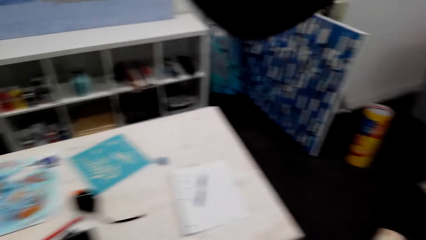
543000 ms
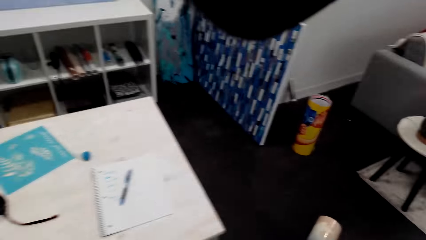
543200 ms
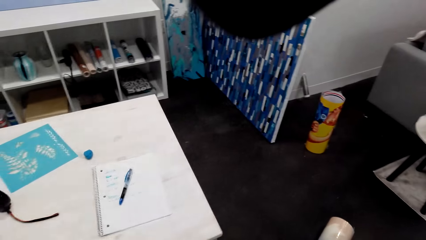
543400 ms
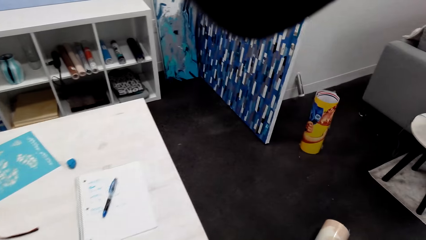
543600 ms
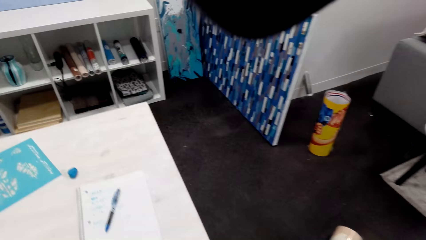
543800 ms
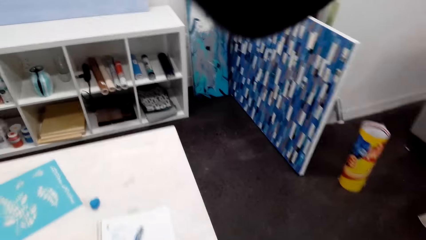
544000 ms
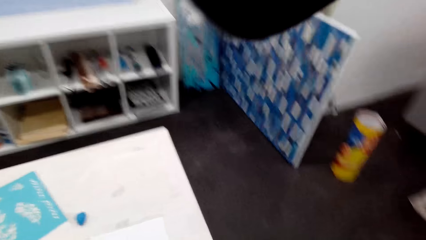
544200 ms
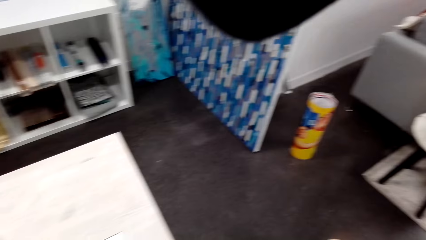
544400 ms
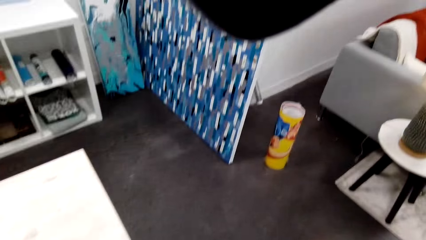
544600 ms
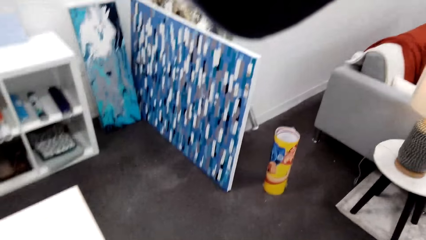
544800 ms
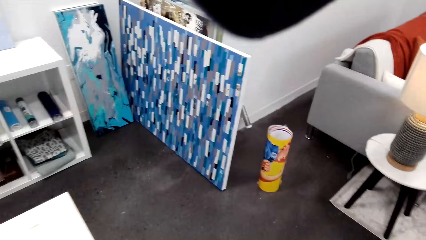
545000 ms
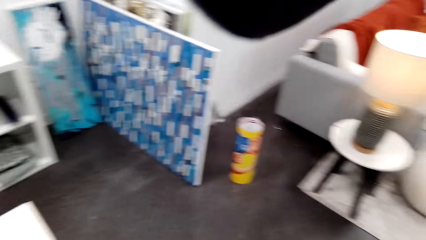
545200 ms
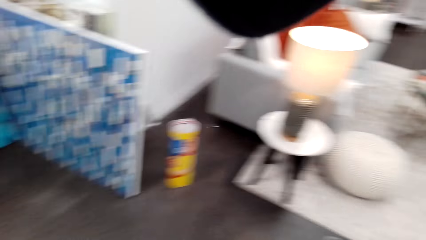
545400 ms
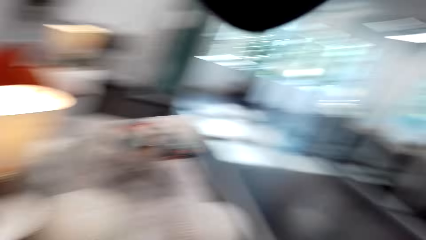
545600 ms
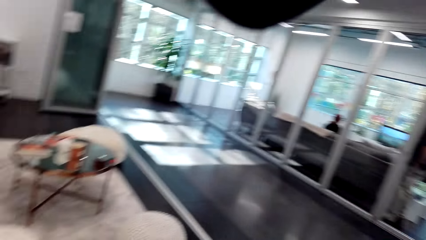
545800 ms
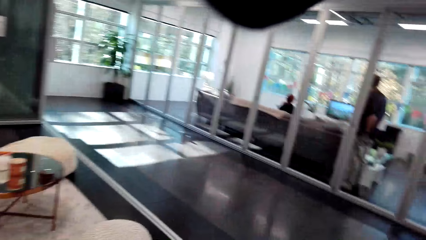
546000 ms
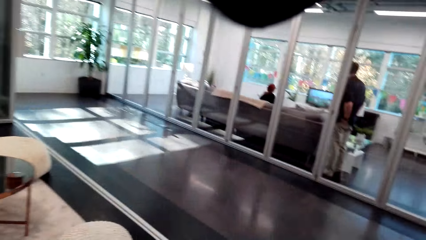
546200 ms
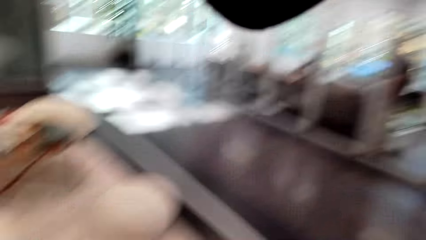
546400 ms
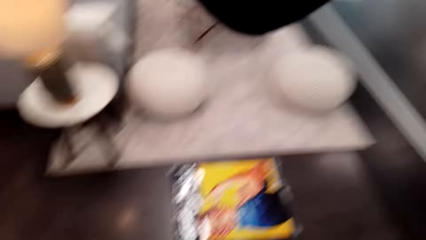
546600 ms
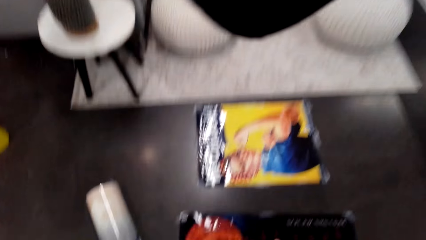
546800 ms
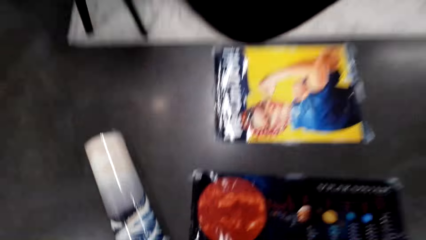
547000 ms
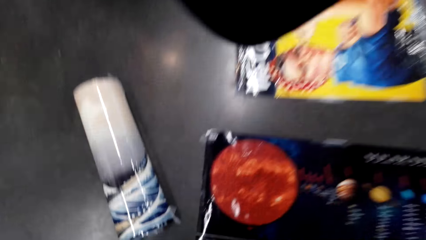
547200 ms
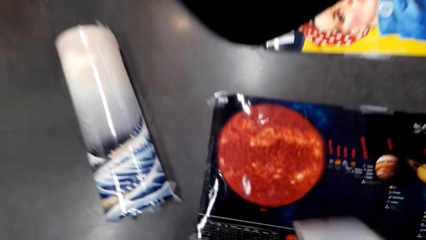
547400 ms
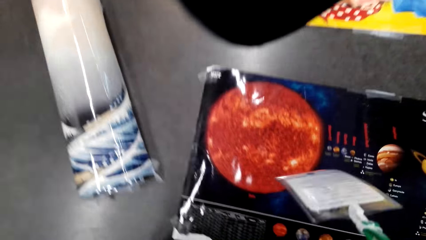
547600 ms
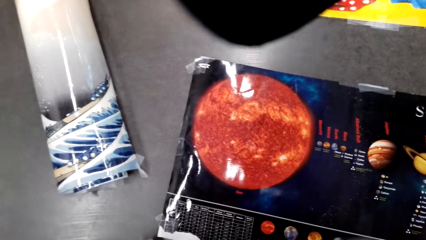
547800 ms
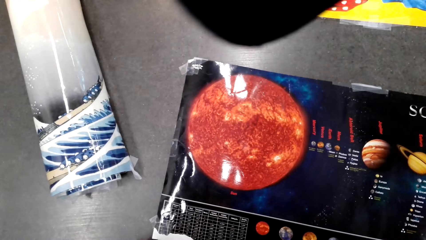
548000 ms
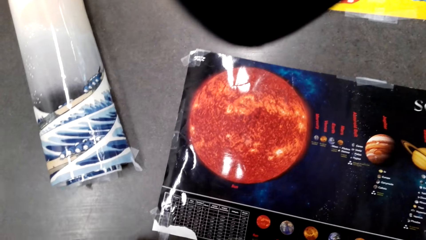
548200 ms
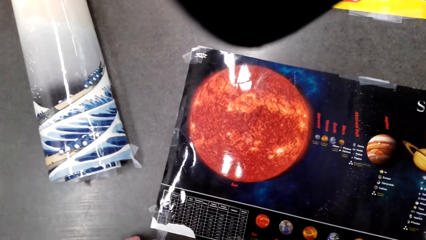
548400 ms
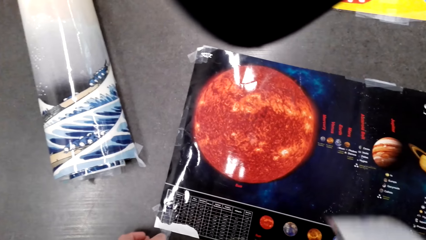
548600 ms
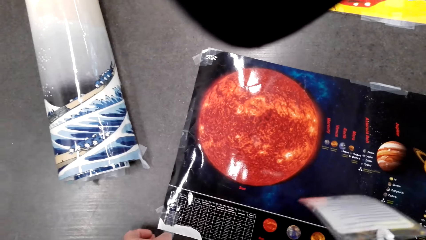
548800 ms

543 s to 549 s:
The camera wearer walks around. They look around. They look at the poster.

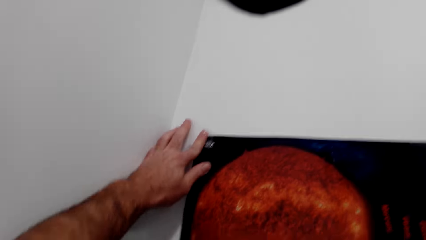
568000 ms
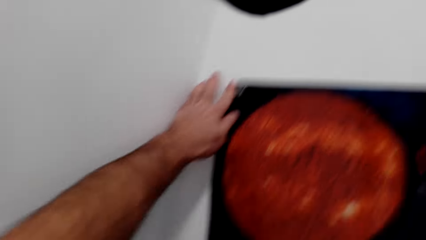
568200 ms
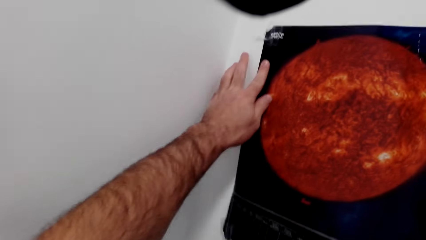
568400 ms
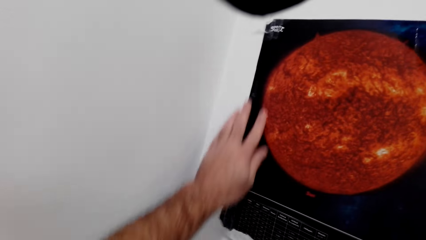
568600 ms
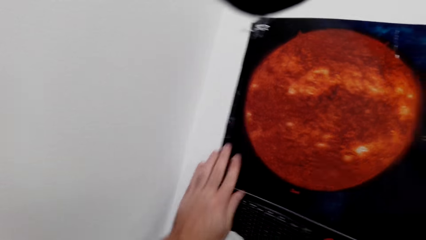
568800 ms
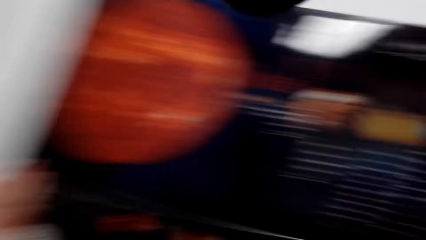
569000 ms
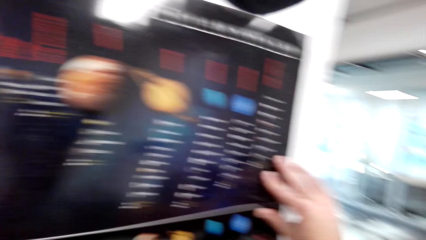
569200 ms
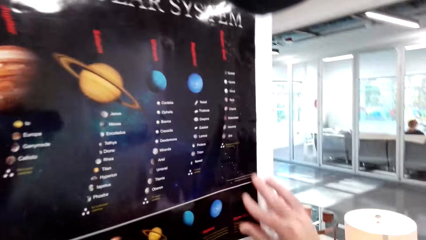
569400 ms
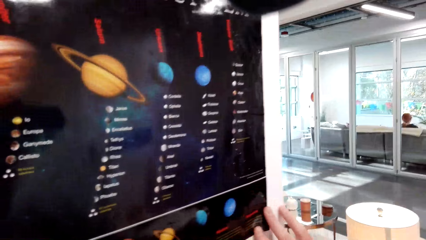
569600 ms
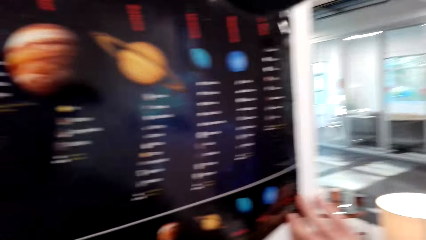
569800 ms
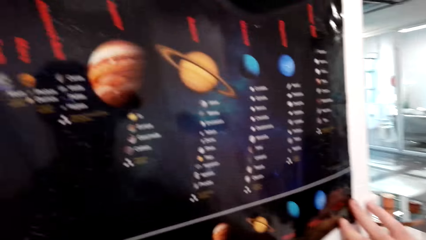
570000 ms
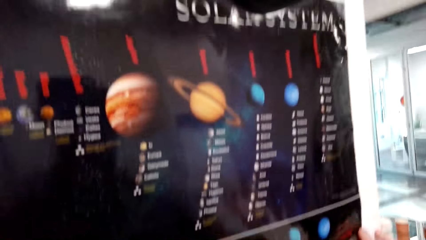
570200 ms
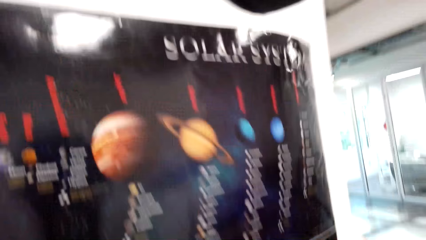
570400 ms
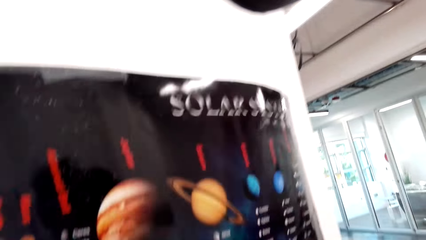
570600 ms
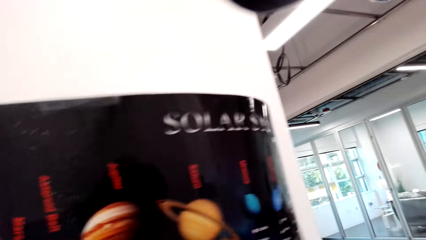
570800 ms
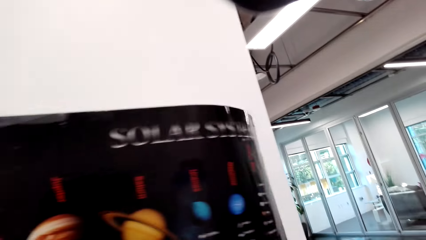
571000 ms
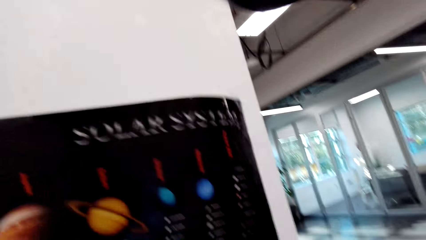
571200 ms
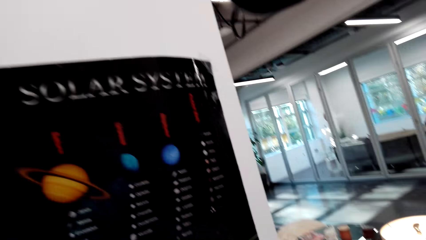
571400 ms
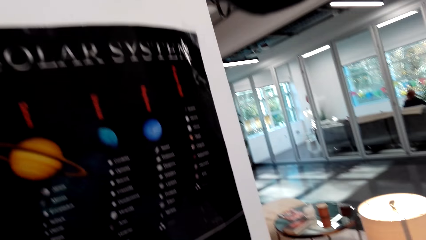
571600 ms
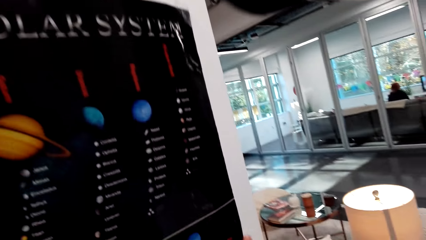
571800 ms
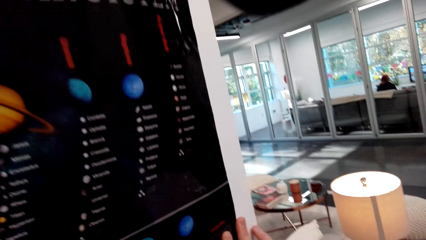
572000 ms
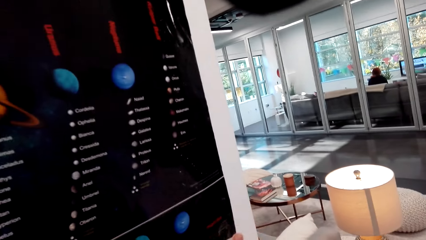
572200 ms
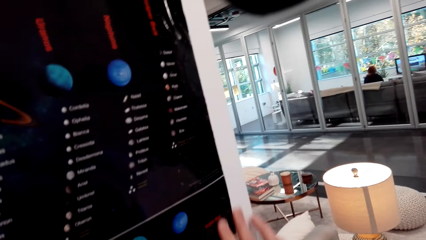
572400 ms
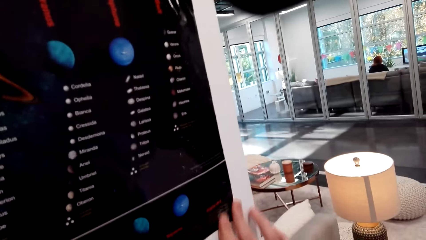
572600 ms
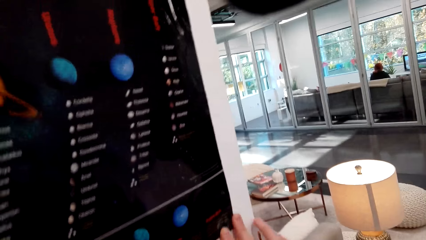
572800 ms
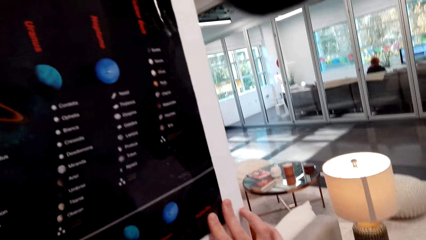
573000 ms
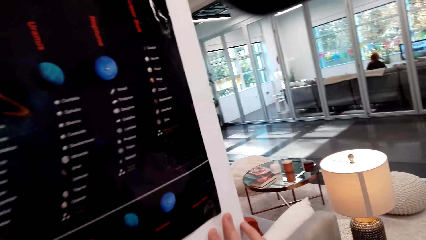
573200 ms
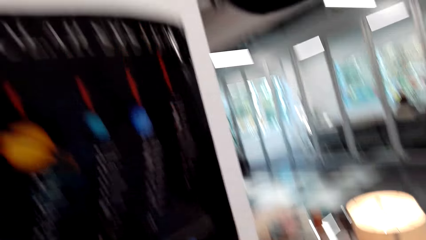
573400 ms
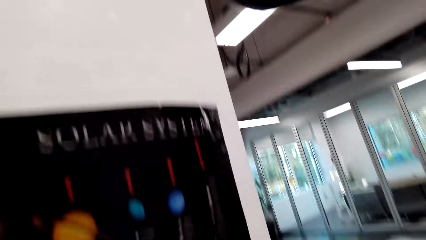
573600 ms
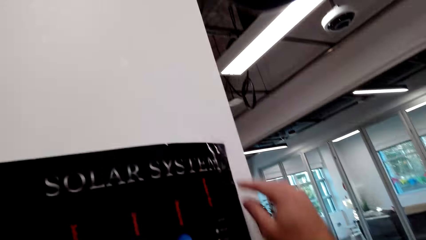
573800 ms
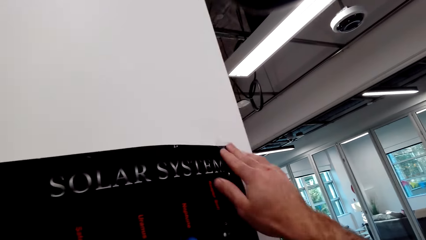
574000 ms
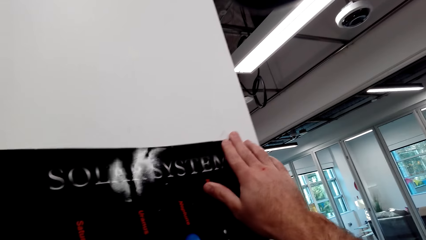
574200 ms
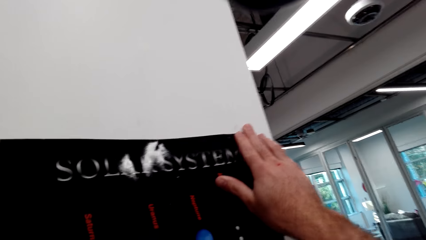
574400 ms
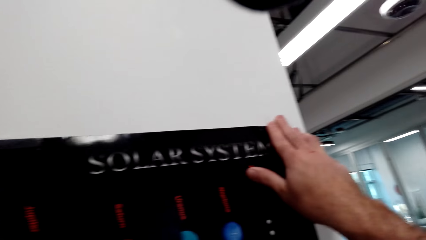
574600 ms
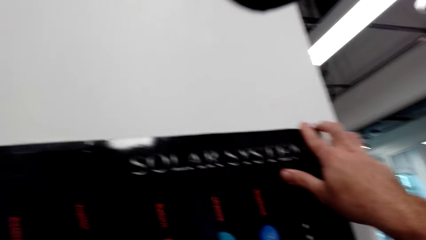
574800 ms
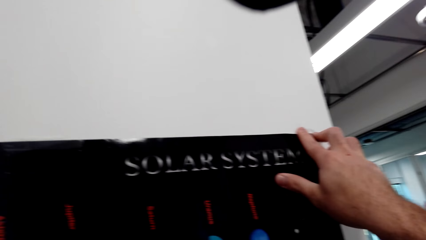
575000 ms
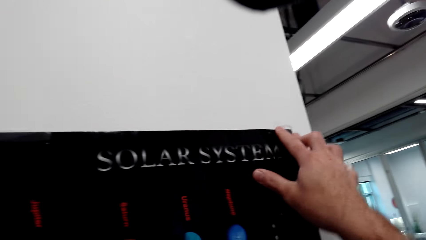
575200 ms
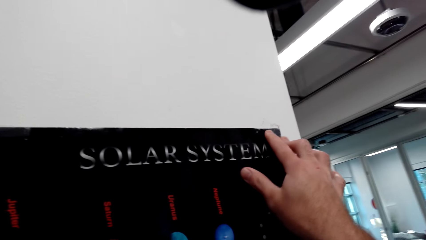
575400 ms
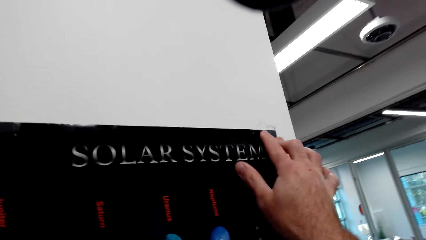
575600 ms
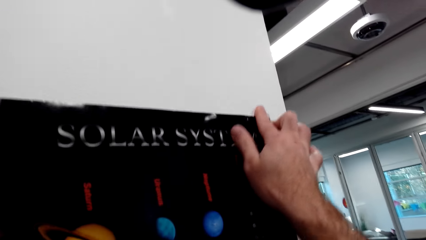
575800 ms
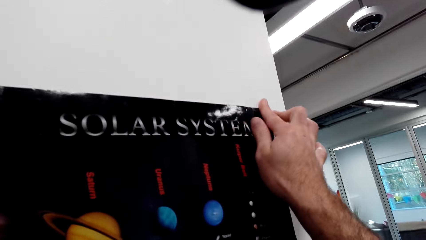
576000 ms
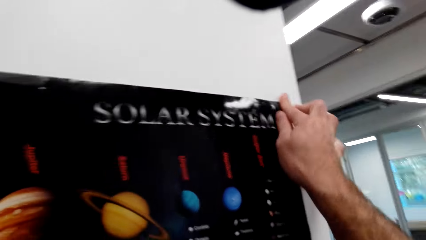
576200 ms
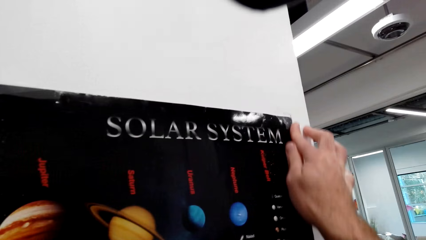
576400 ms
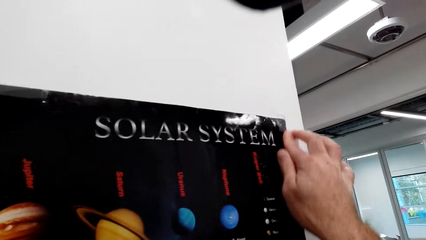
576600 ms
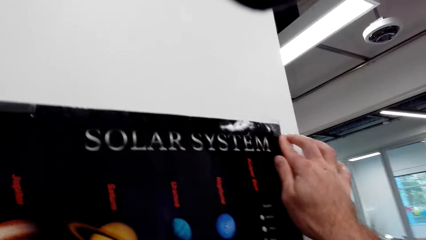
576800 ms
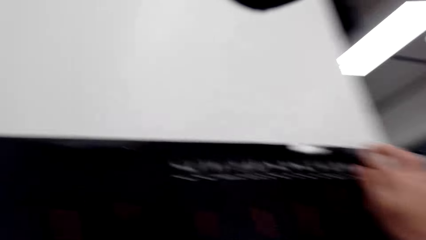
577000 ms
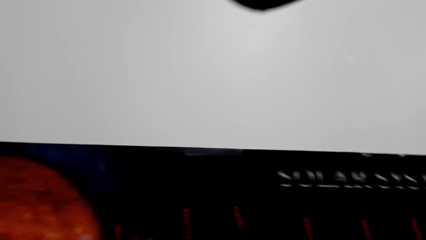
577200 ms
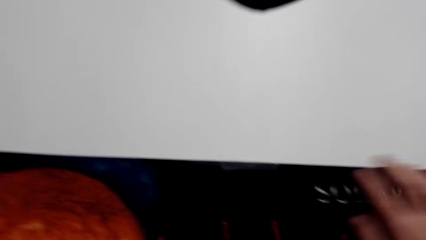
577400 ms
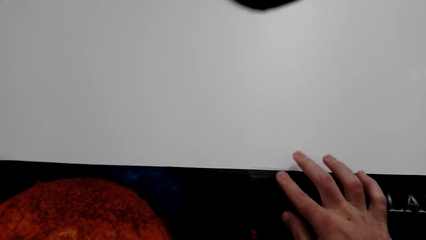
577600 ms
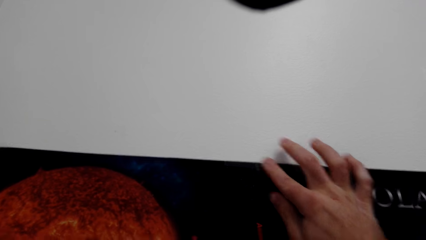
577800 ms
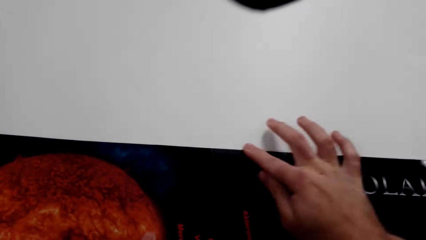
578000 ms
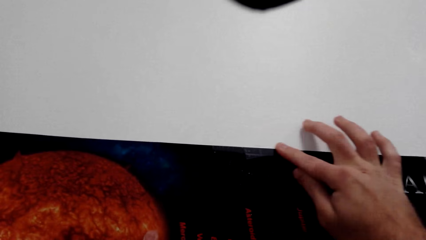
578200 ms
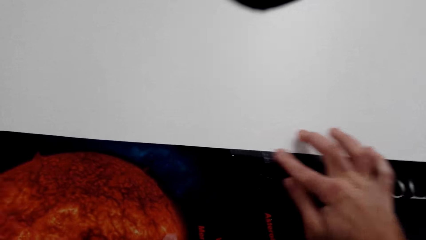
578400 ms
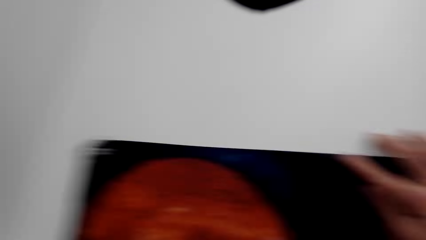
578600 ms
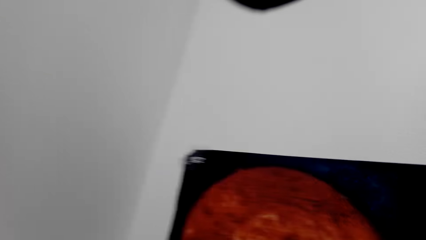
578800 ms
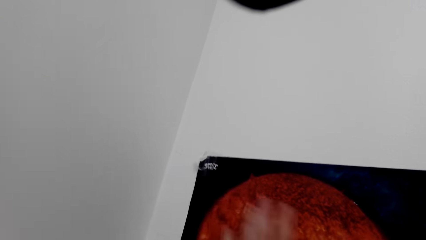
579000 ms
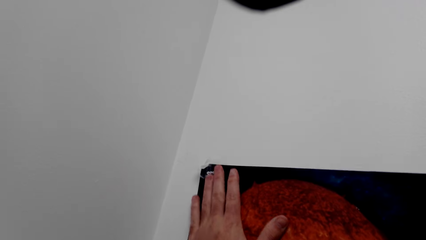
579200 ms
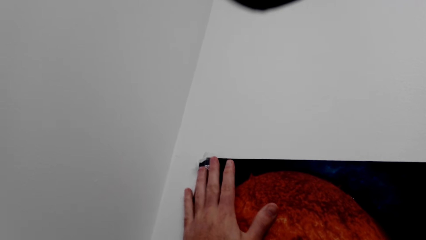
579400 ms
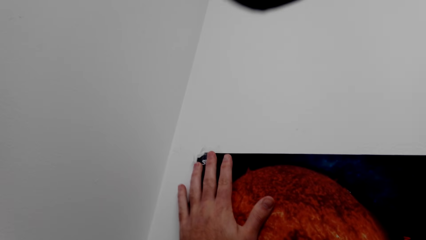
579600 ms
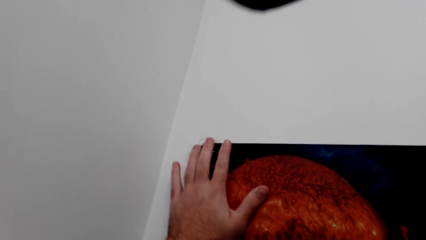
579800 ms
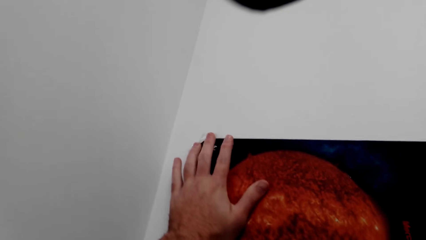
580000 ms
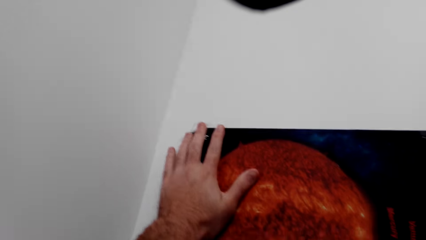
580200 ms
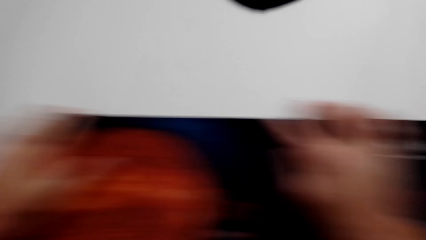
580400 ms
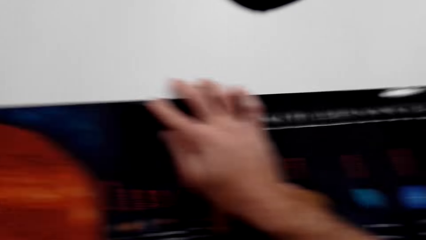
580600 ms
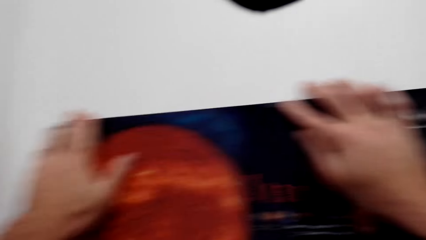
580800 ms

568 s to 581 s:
The camera wearer puts a chart on the wall.
